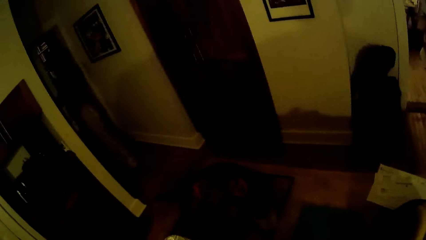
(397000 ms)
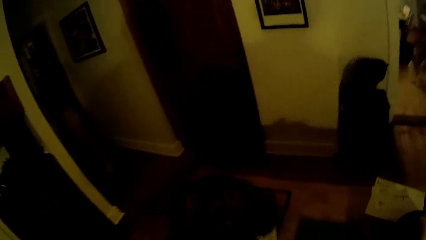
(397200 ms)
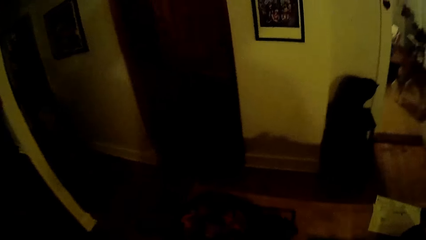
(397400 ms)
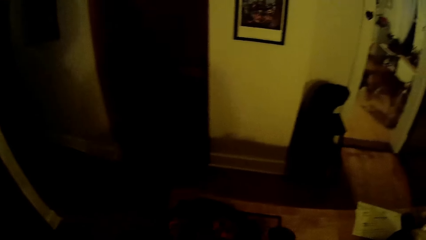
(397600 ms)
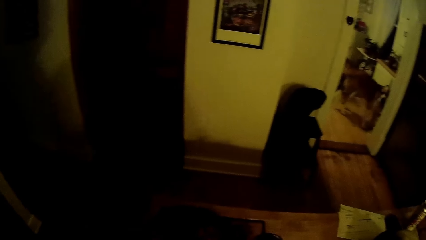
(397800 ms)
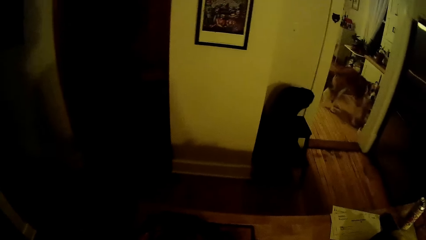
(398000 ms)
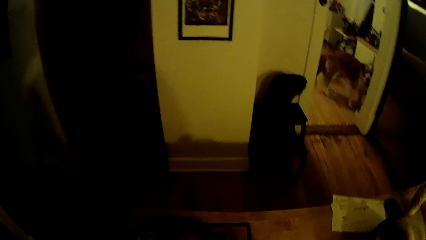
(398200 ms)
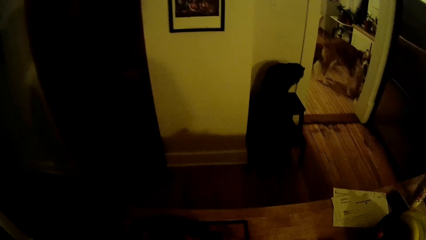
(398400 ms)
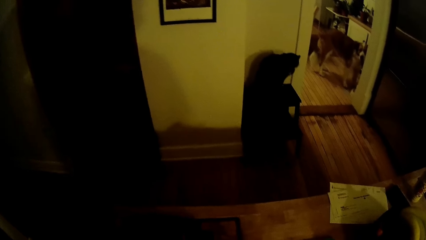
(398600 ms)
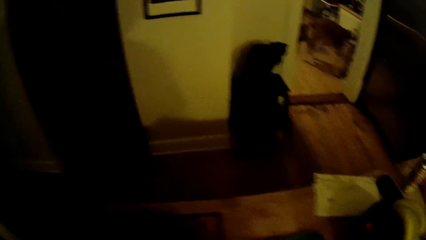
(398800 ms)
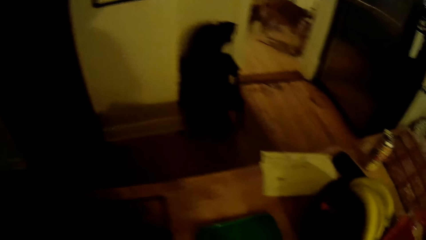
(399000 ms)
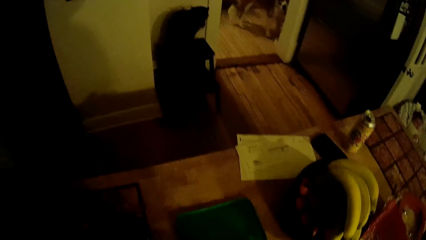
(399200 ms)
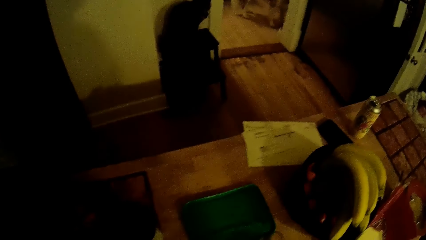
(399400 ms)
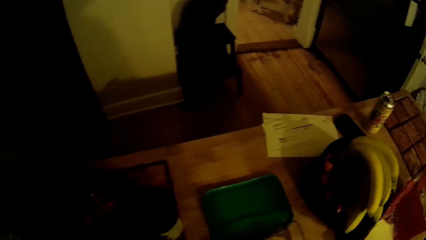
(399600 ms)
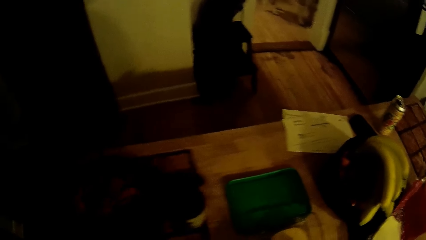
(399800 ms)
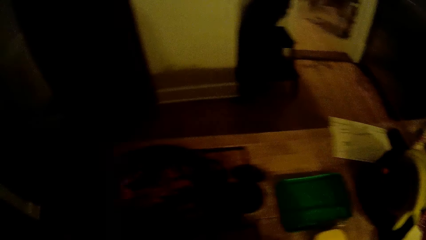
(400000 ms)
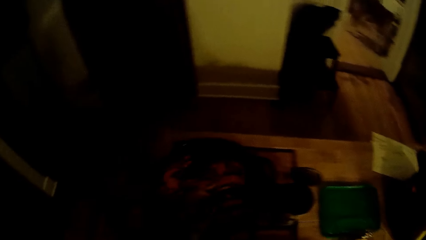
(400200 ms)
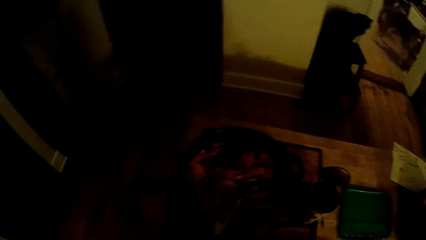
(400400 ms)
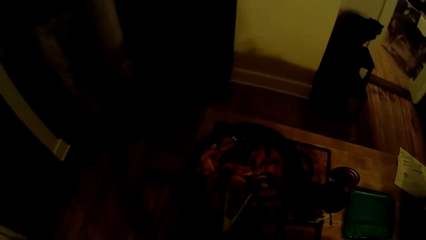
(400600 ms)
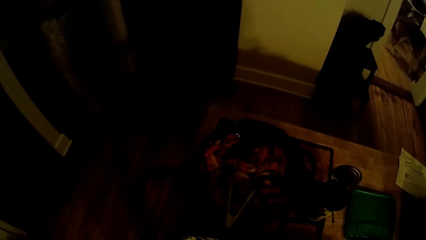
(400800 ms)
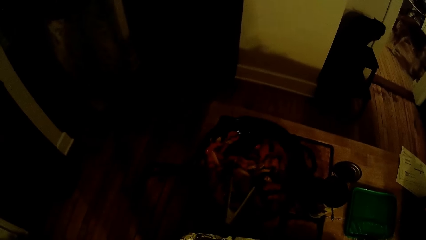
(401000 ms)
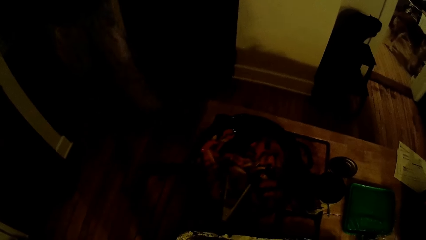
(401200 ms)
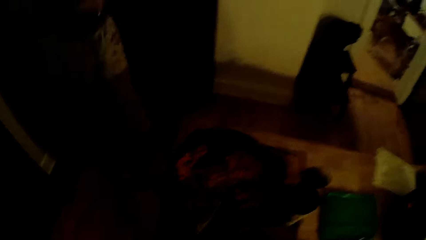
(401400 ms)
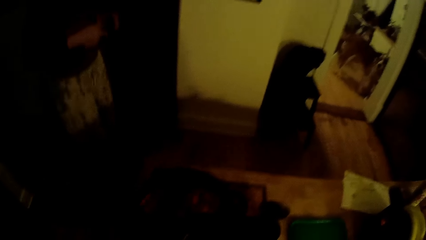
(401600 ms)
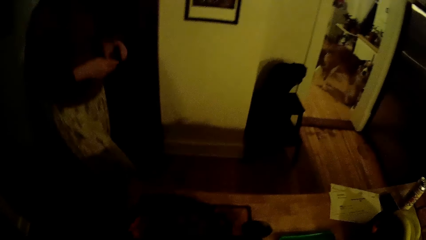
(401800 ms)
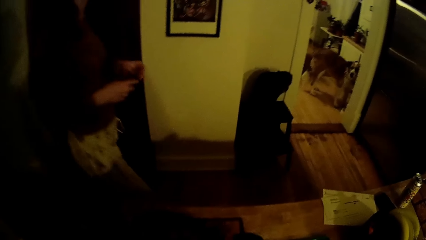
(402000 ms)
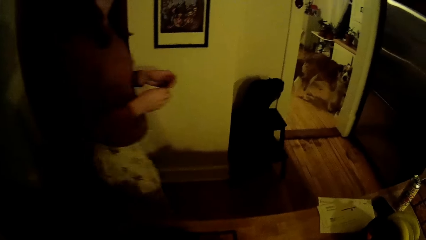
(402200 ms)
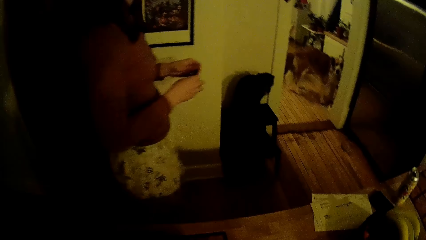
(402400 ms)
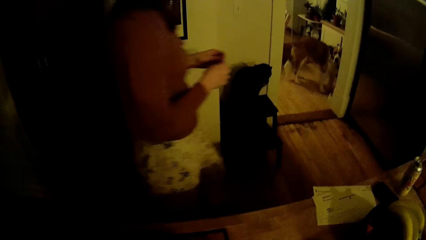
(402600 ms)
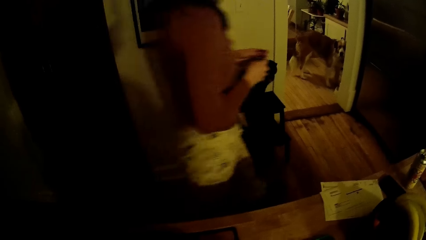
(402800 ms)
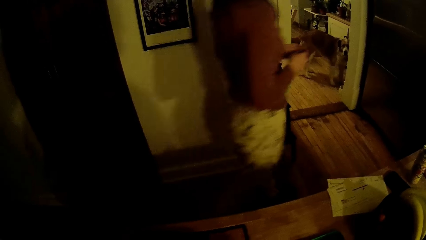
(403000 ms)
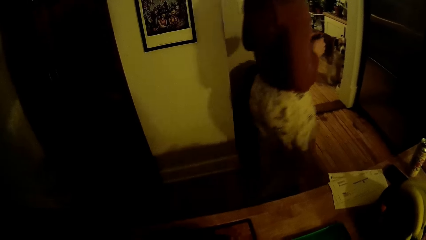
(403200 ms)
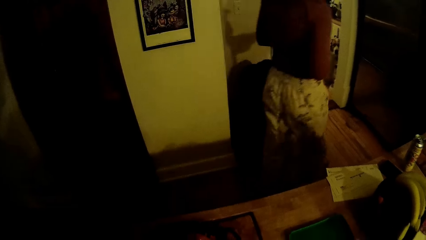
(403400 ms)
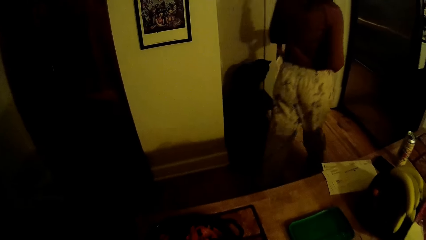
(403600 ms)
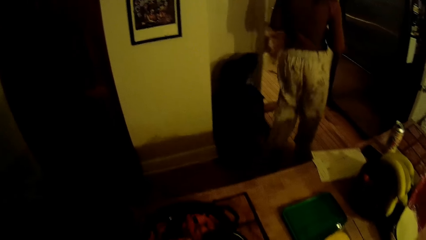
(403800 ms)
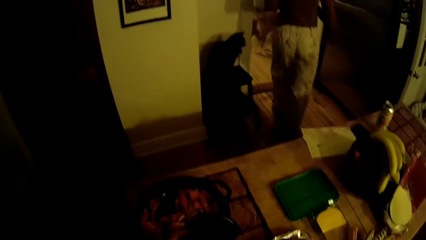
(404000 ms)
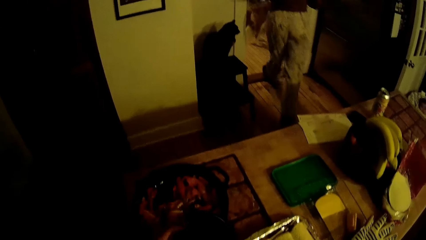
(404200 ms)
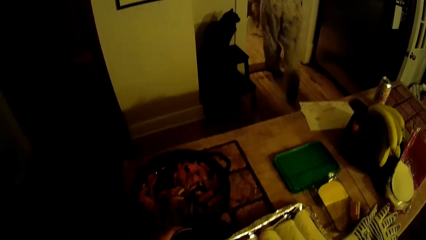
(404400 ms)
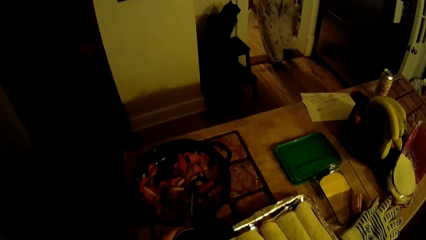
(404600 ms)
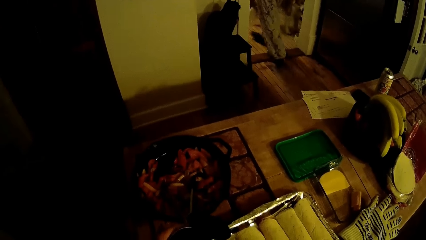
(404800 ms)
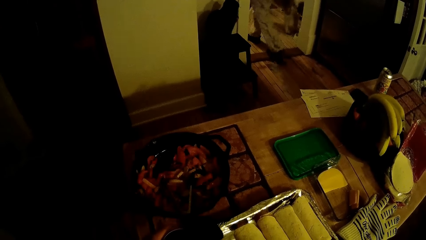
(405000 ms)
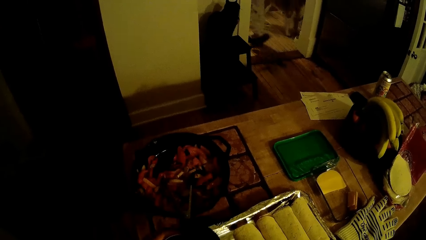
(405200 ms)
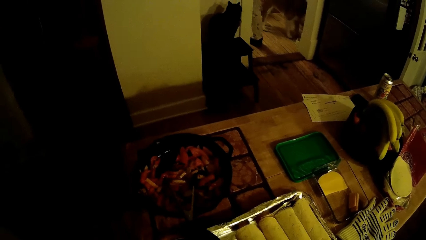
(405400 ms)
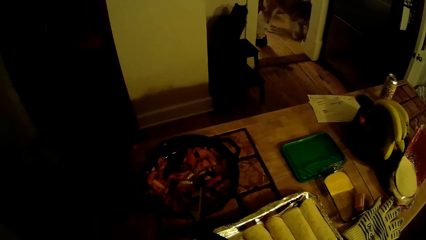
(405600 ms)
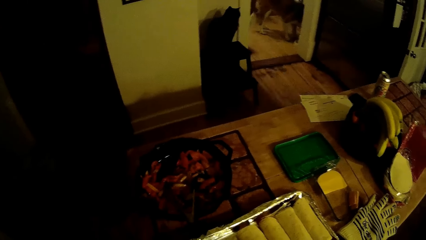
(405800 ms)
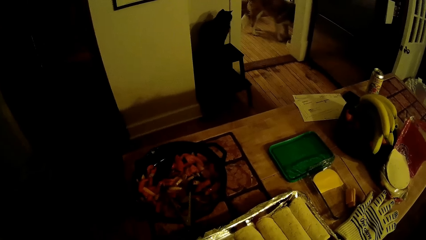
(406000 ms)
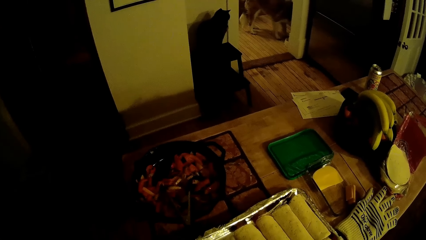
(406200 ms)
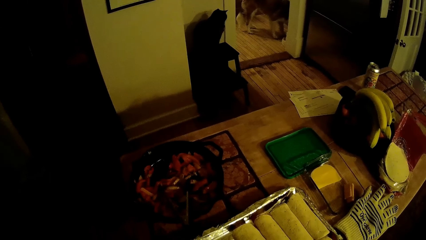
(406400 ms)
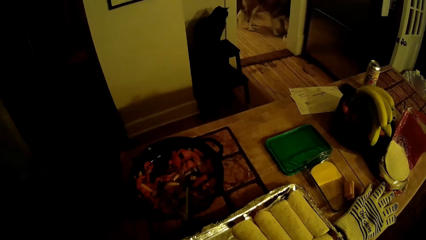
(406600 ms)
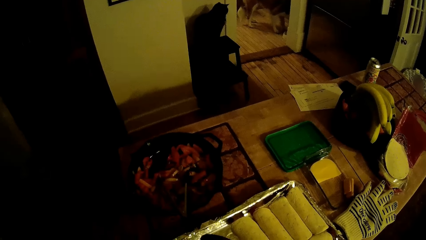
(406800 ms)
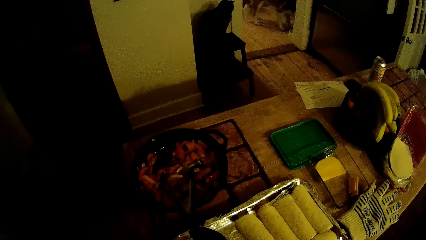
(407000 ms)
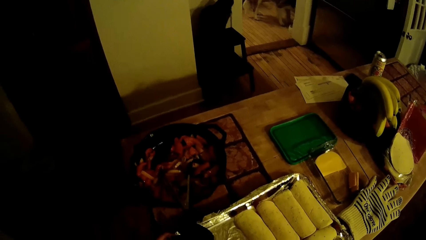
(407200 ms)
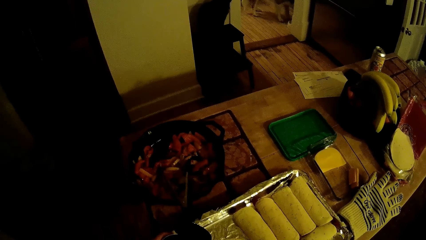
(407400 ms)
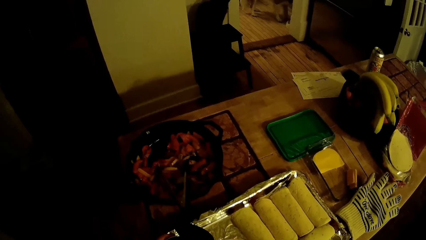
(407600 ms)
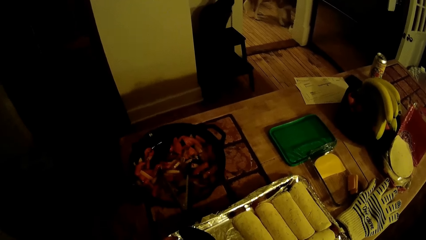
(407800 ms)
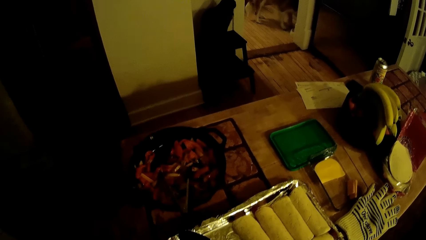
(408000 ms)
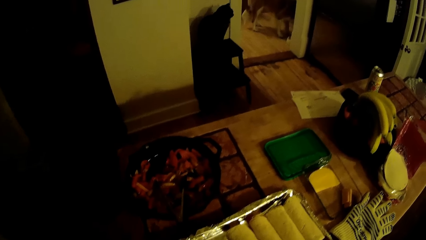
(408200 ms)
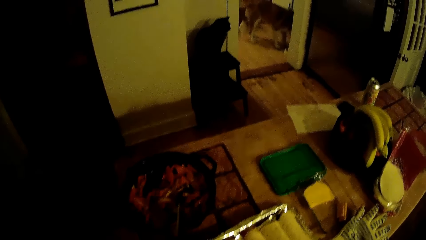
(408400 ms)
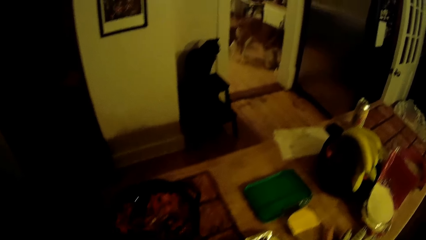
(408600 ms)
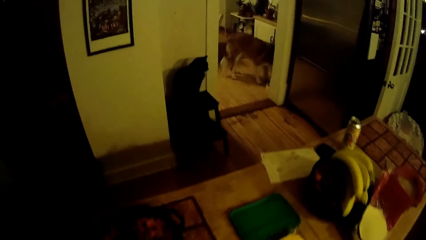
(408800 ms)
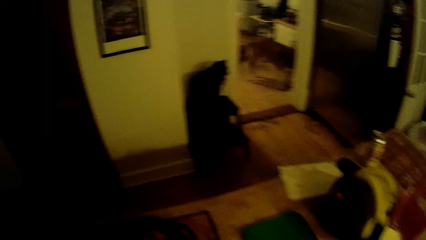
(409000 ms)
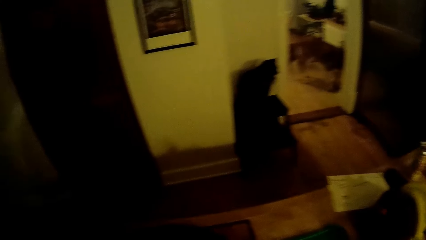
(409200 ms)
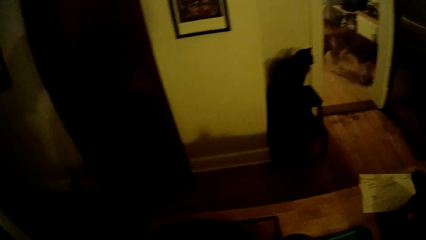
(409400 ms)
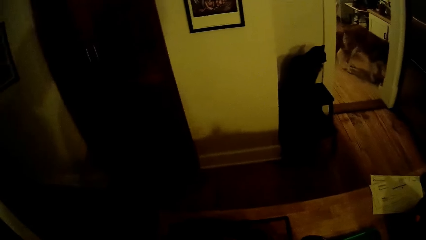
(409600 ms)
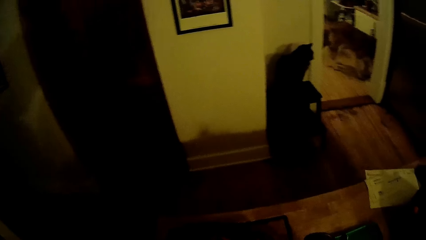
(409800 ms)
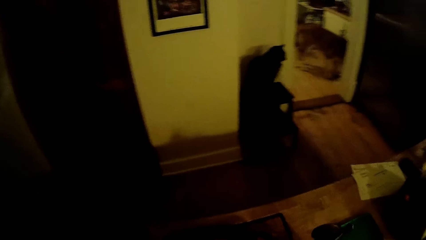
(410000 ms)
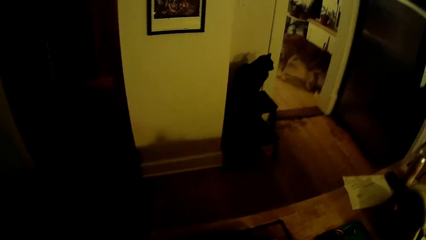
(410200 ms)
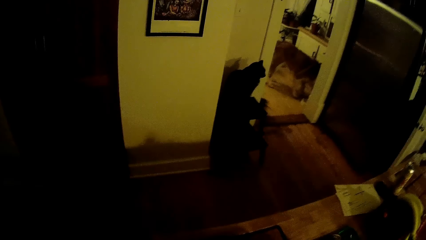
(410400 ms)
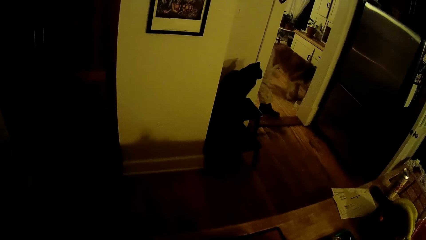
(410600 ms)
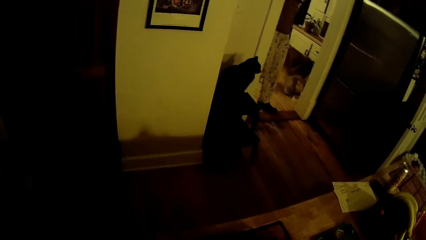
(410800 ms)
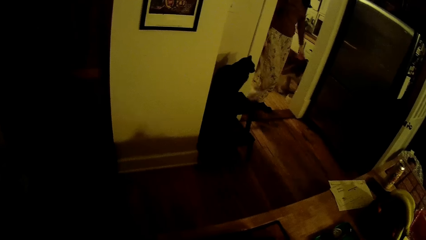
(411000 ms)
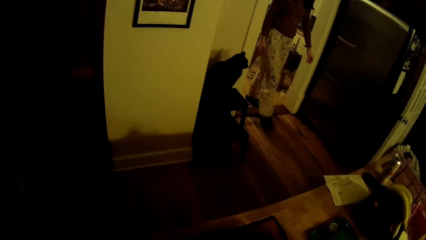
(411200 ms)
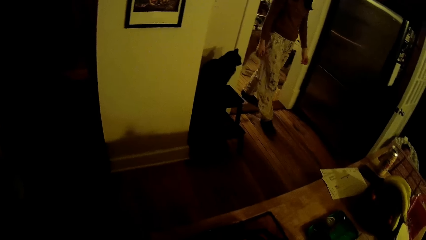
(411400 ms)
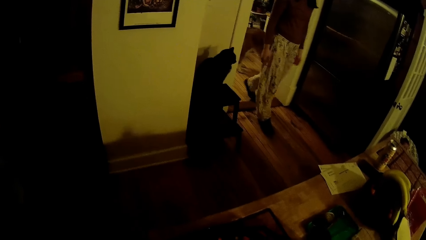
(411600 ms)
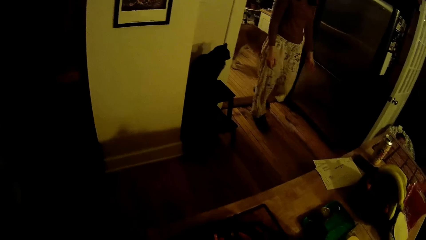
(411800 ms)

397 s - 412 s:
The woman converses with the camera wearer. The woman walks into the kitchen. The woman walks out of the kitchen. The camera wearer holds the tin in his left hand. He drops the tin on the table with his left hand. The woman walks into the kitchen.
